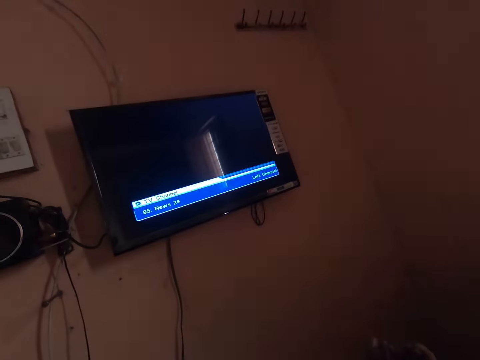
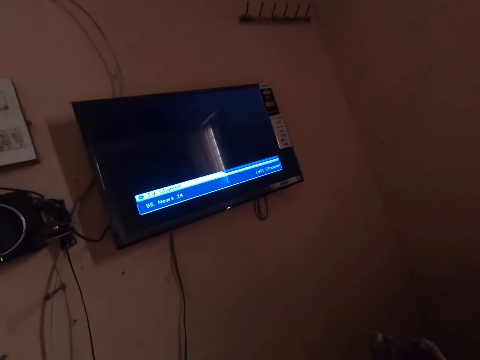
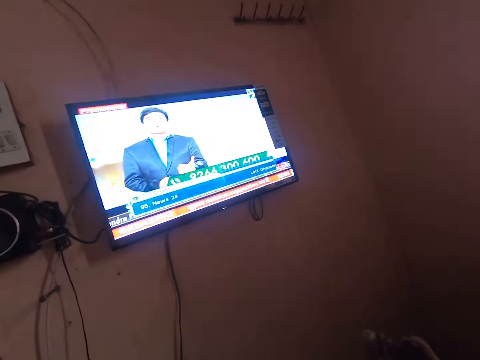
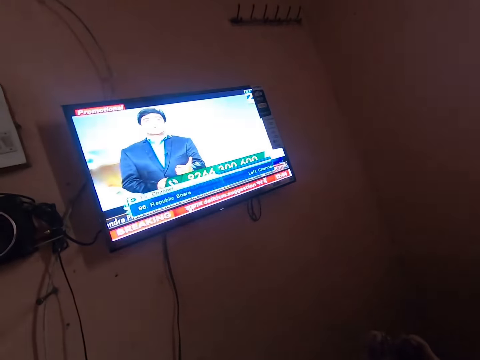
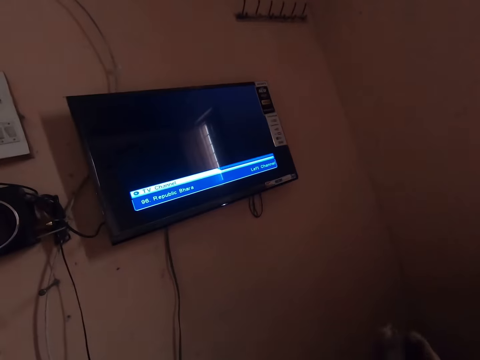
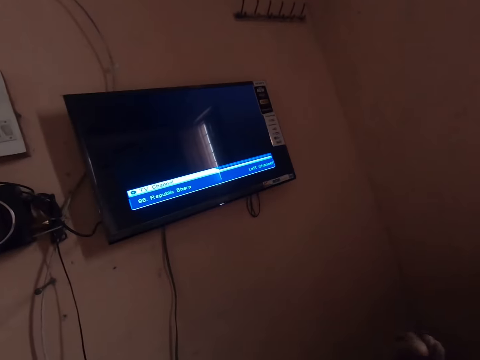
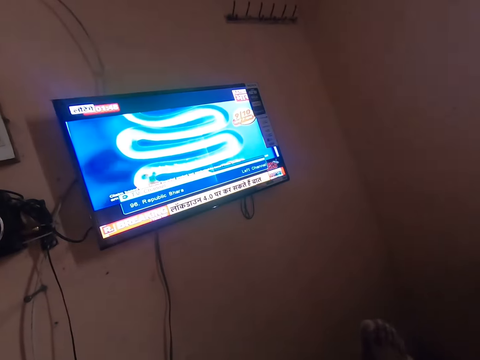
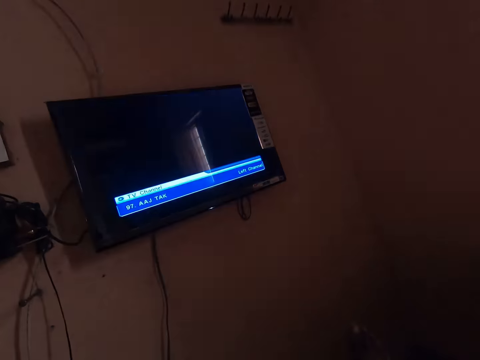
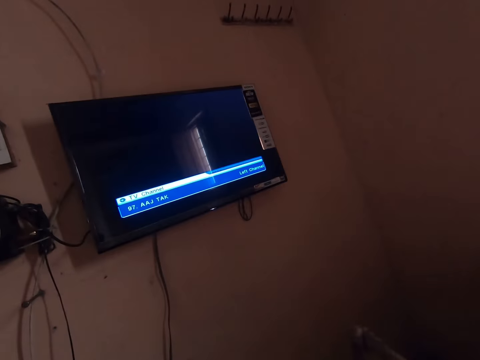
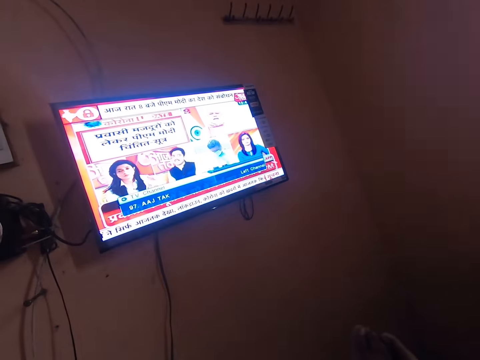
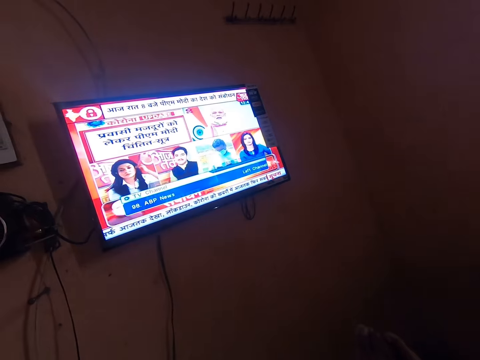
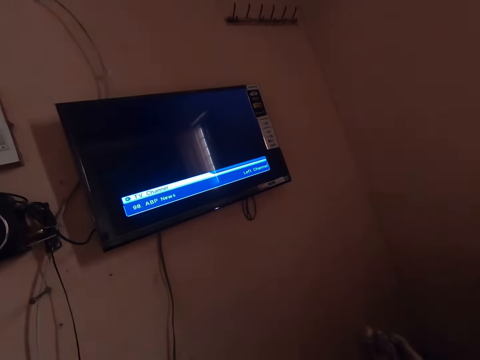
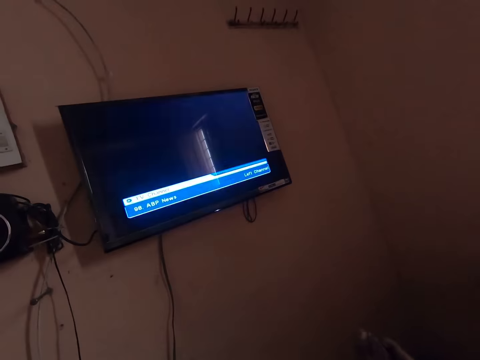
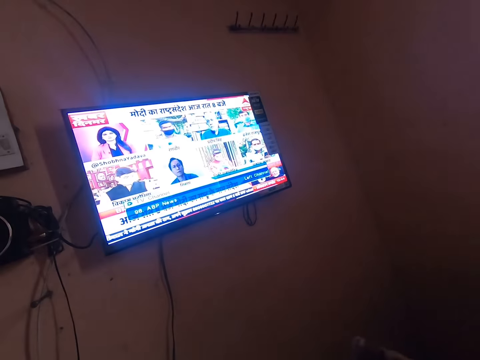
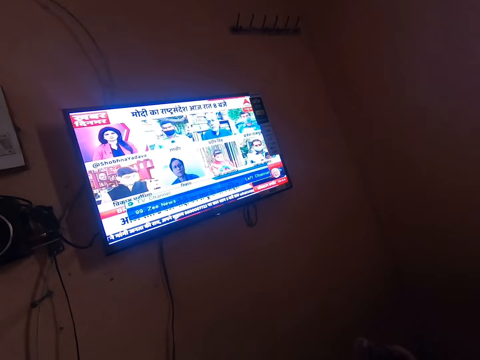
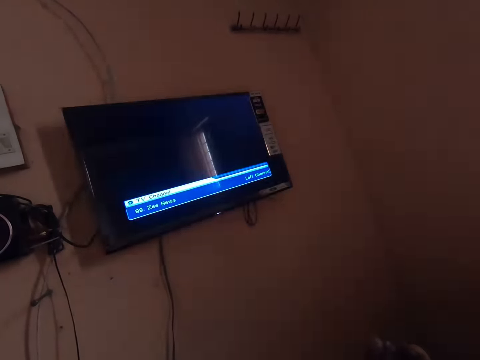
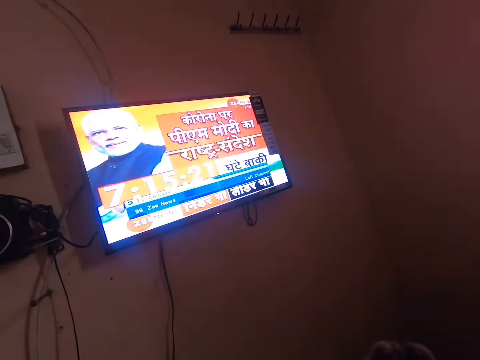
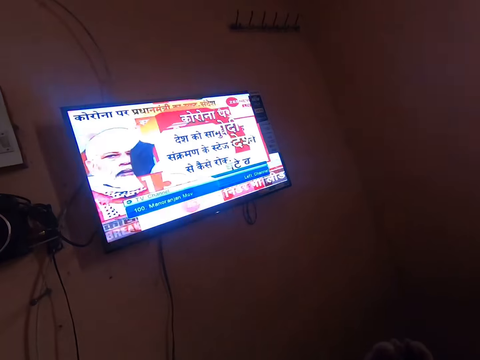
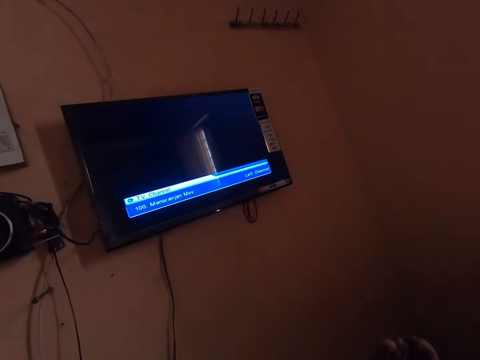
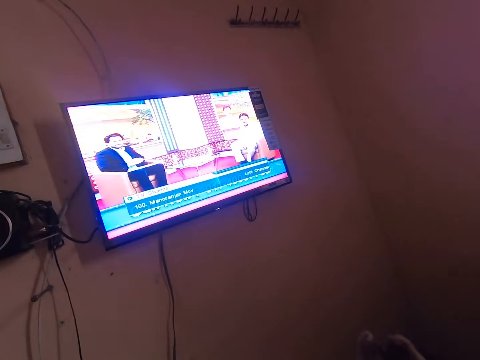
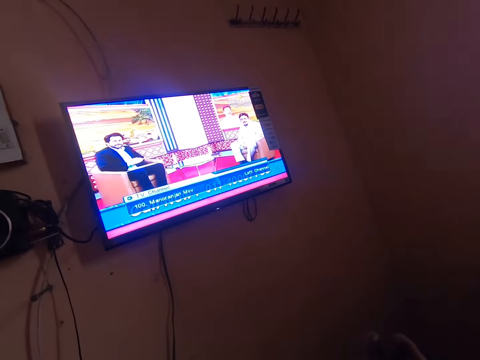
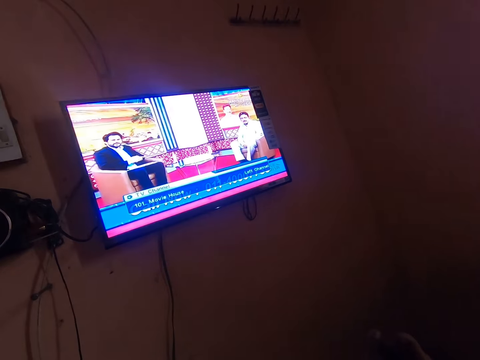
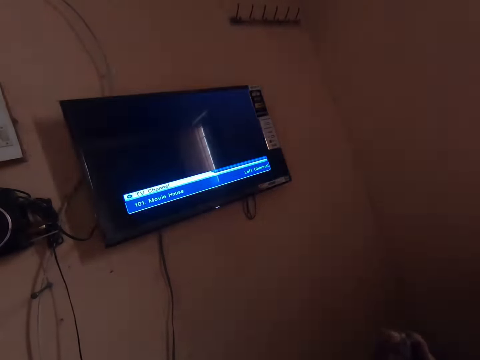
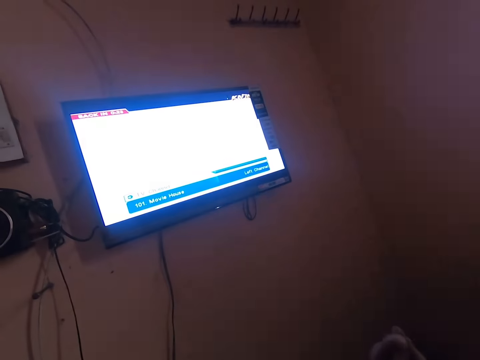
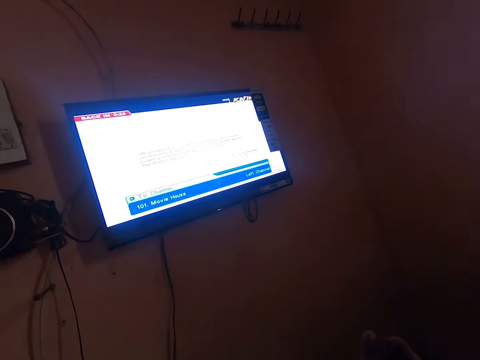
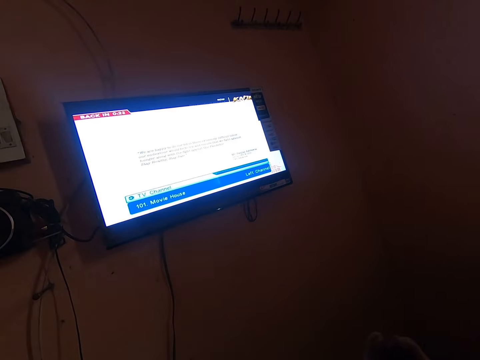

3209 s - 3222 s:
The camera wearer switches the channel repeatedly.

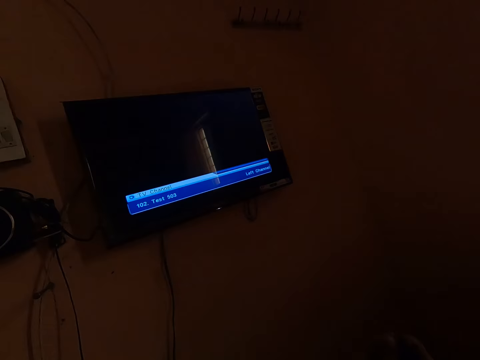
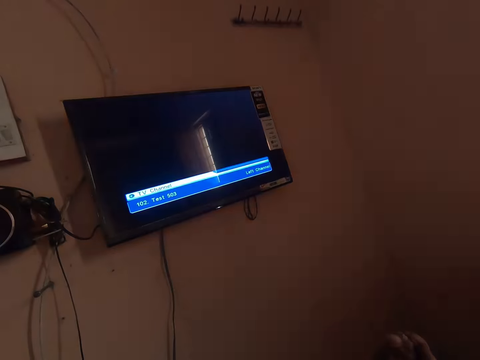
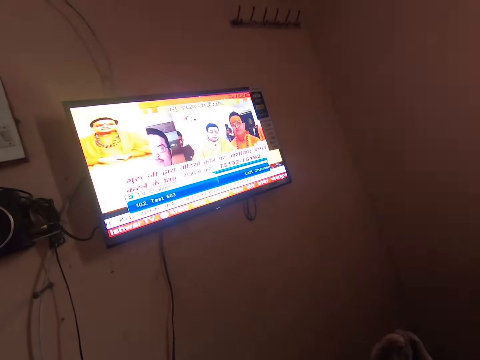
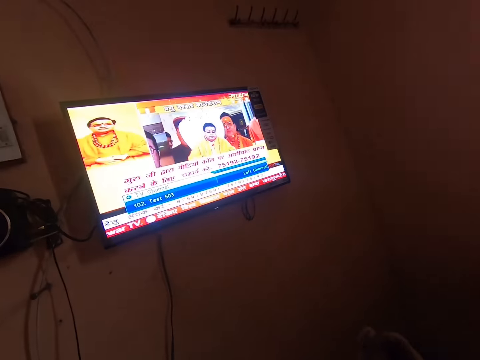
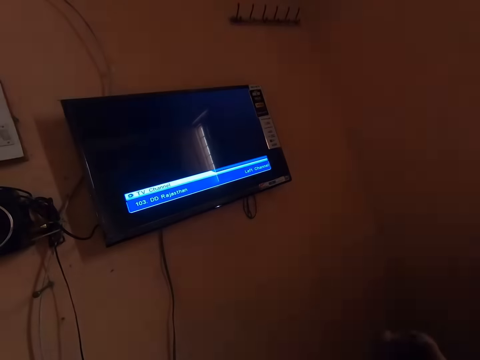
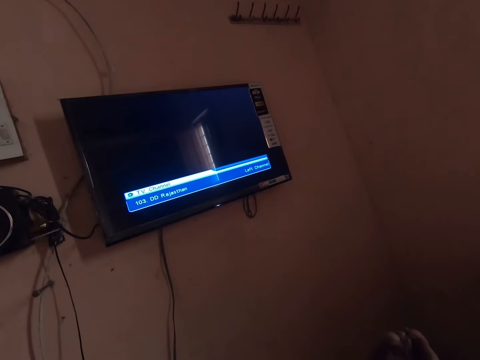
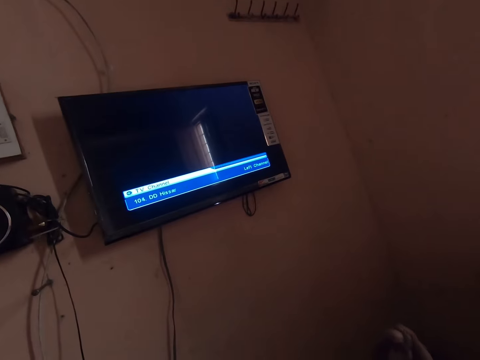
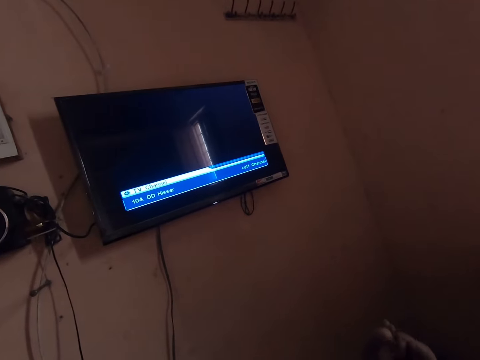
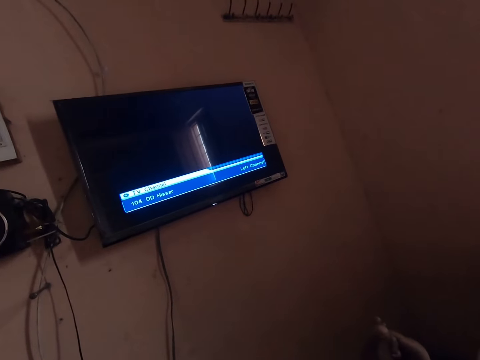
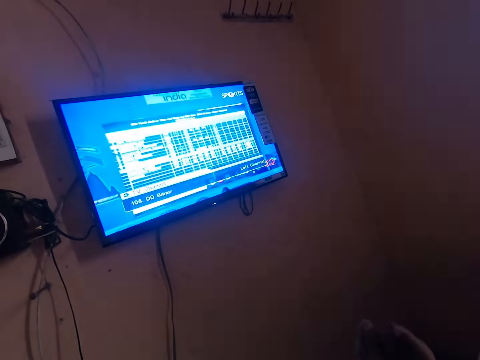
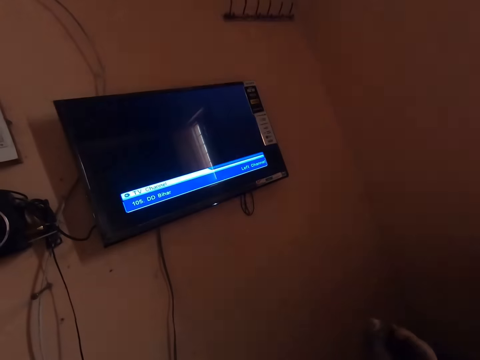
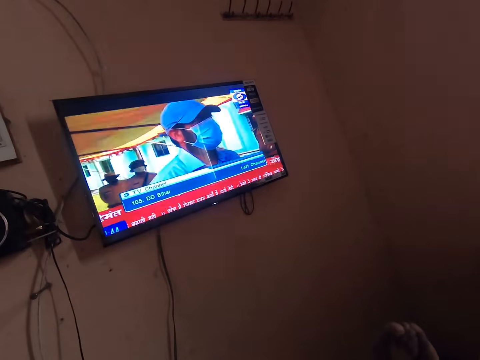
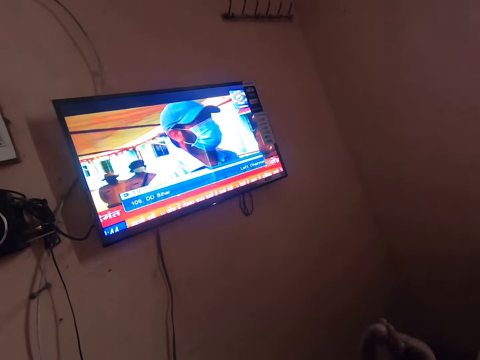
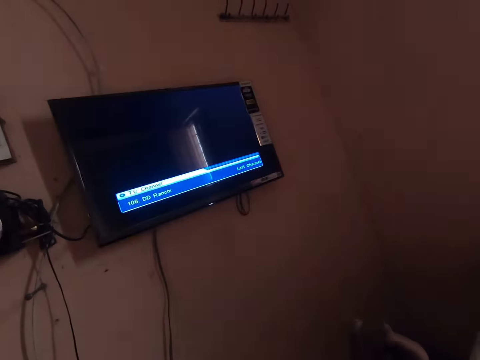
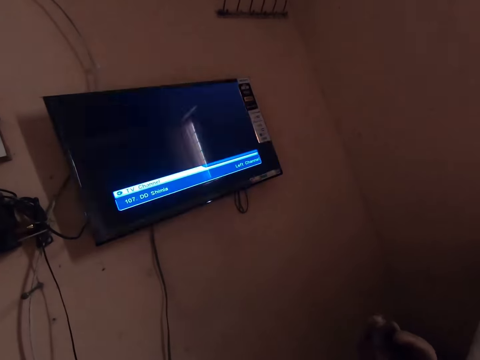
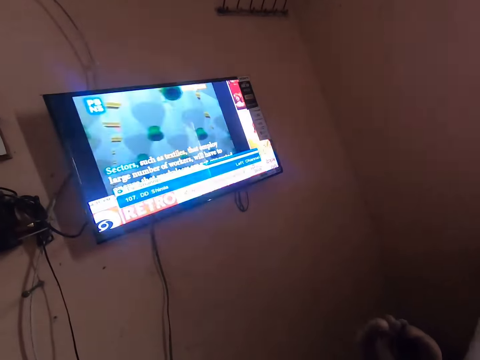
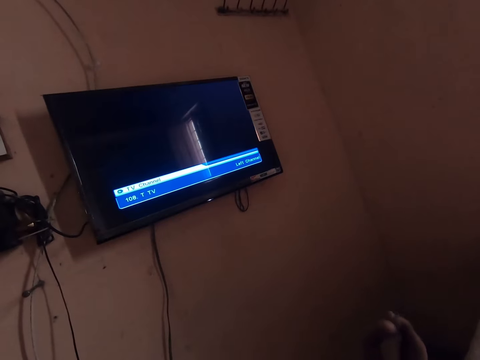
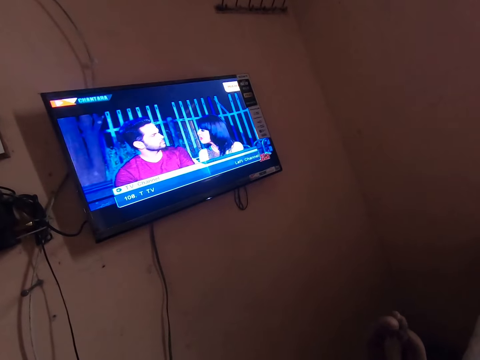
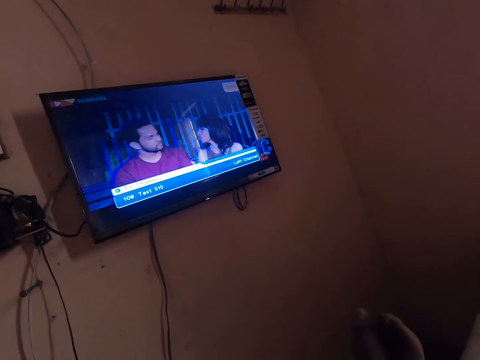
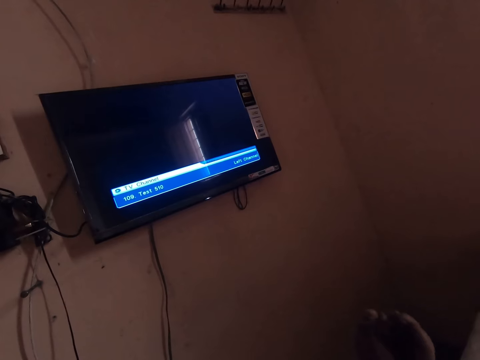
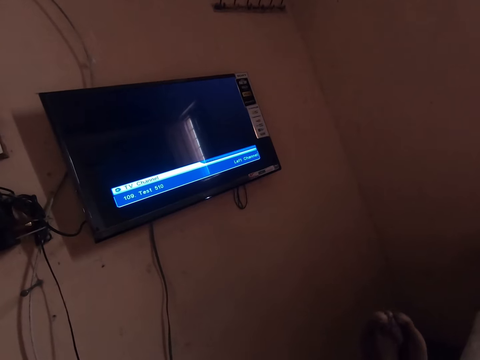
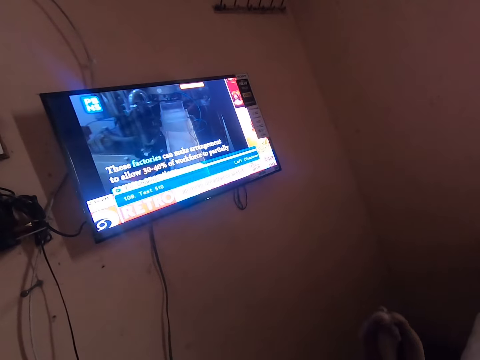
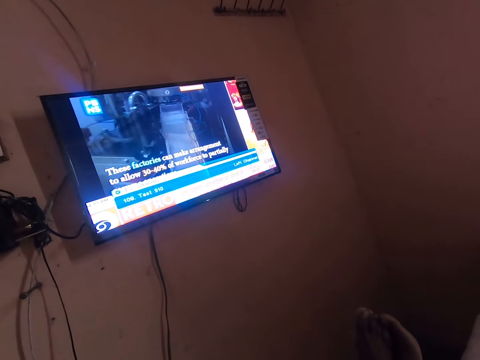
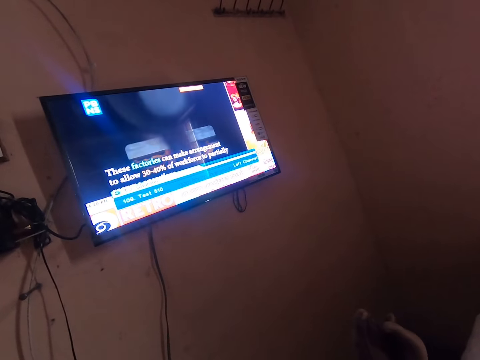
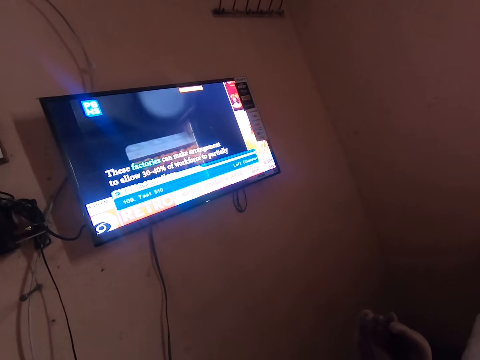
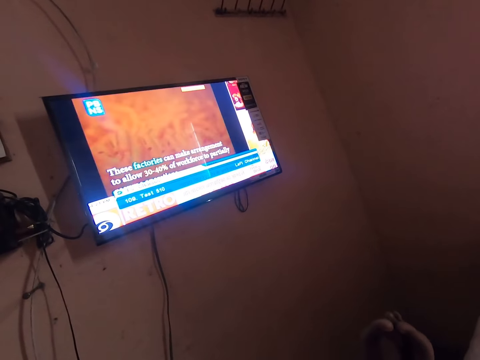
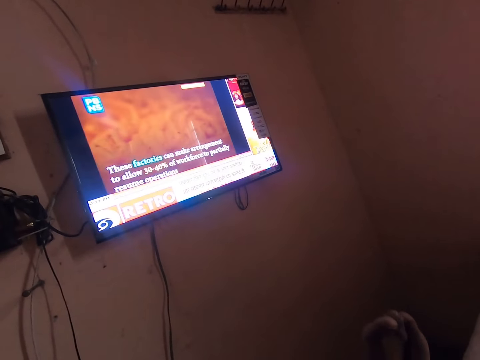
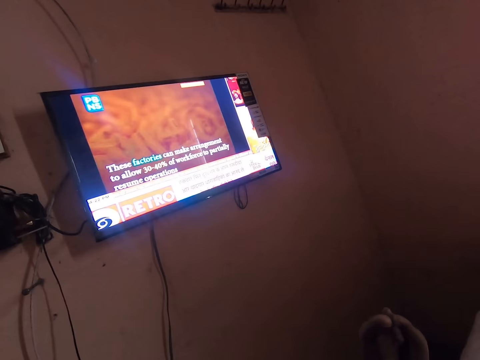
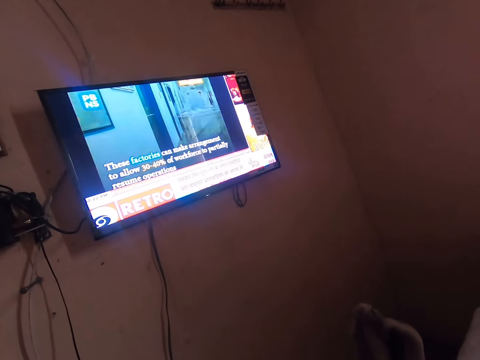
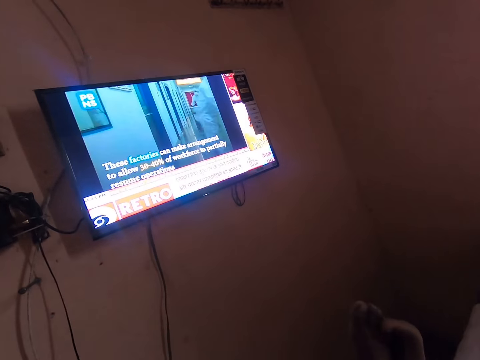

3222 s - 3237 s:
The camera wearer switches the channel repeatedly.
